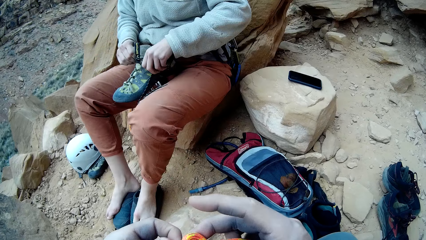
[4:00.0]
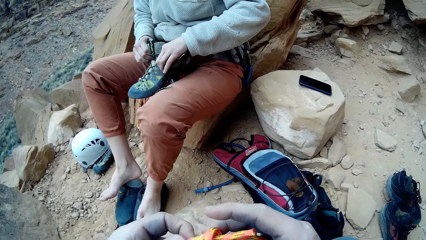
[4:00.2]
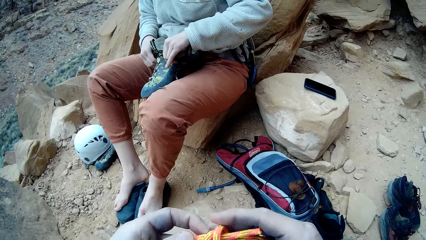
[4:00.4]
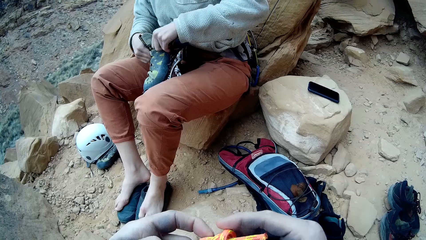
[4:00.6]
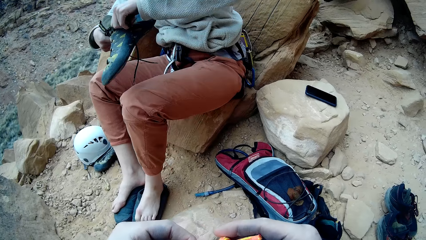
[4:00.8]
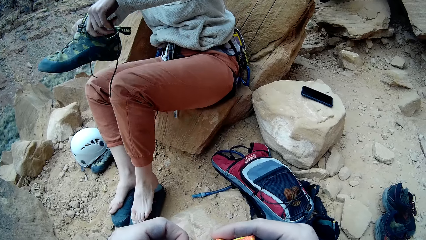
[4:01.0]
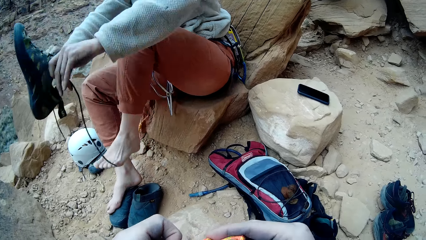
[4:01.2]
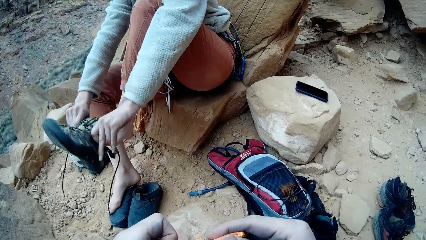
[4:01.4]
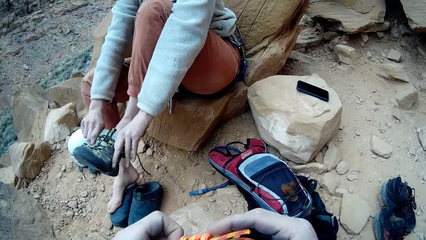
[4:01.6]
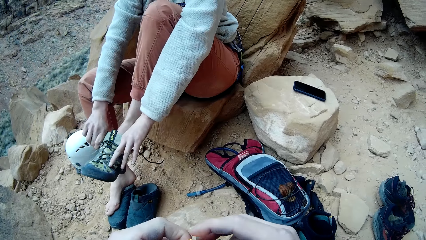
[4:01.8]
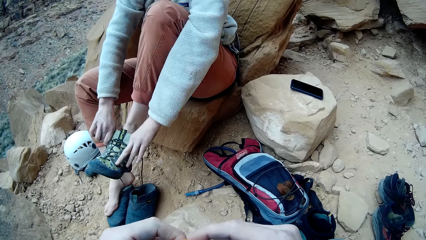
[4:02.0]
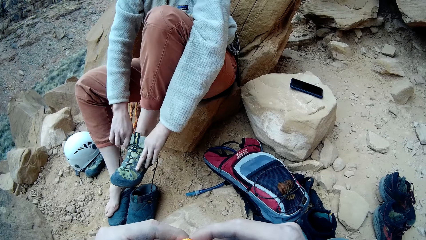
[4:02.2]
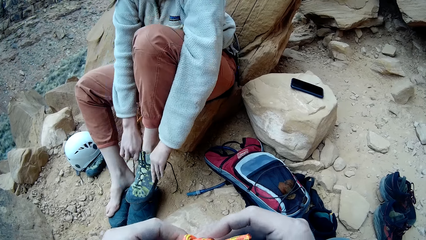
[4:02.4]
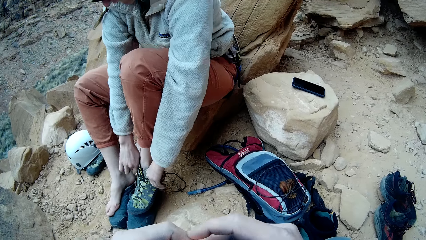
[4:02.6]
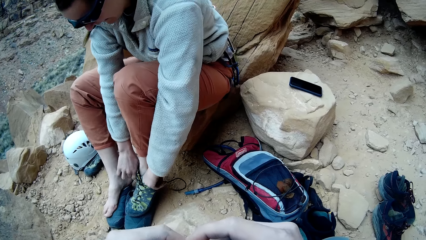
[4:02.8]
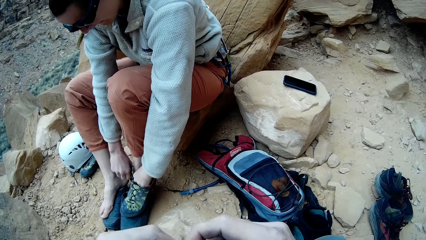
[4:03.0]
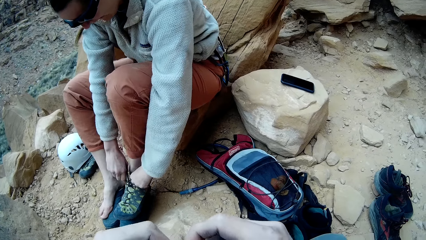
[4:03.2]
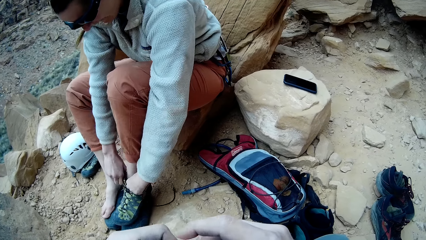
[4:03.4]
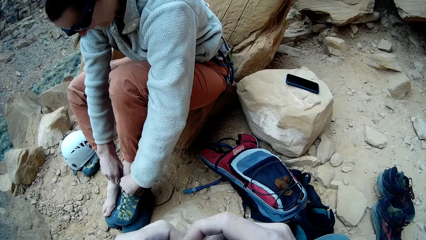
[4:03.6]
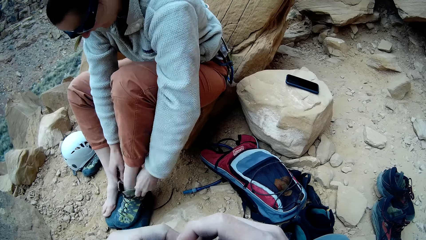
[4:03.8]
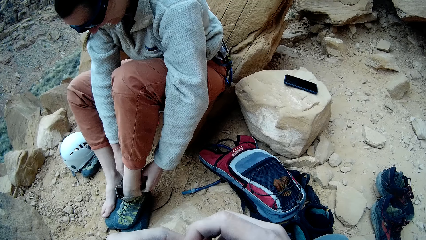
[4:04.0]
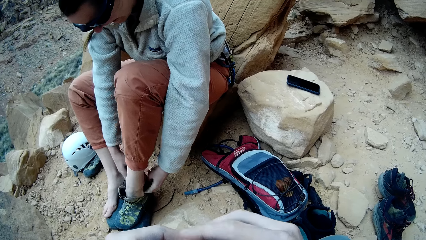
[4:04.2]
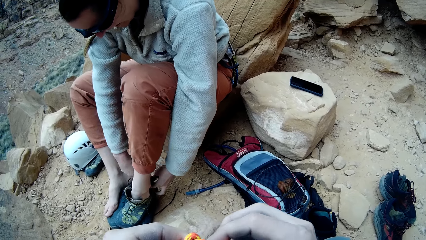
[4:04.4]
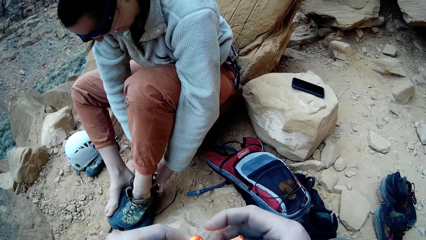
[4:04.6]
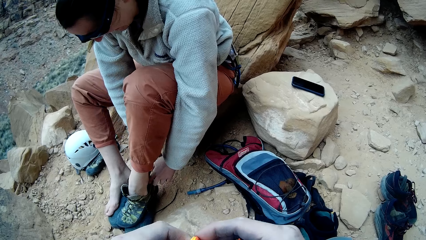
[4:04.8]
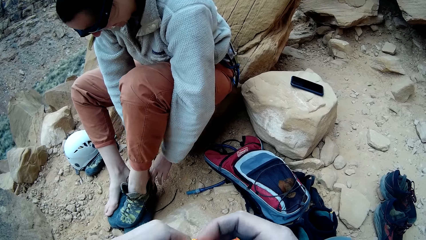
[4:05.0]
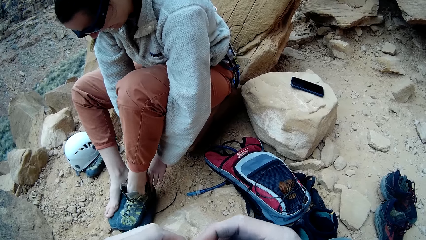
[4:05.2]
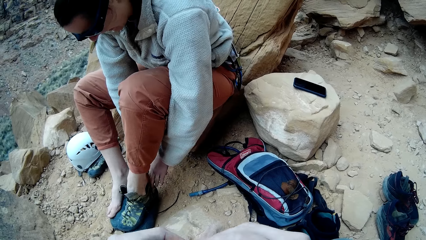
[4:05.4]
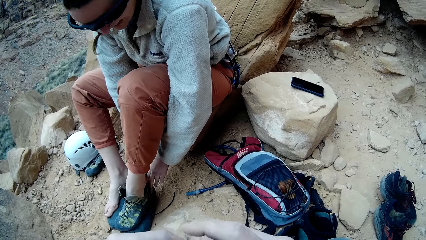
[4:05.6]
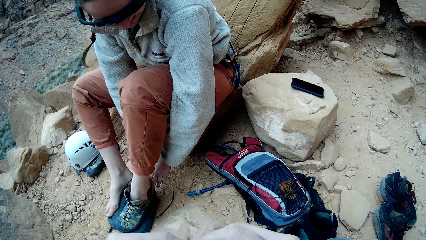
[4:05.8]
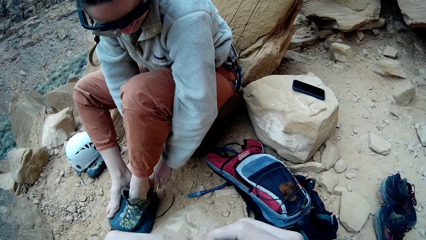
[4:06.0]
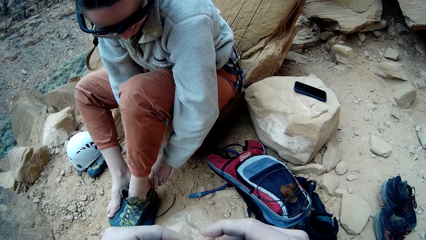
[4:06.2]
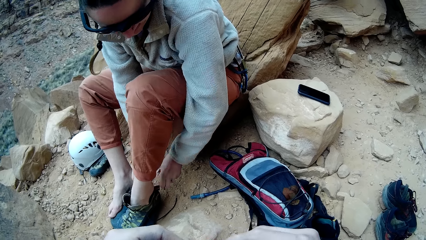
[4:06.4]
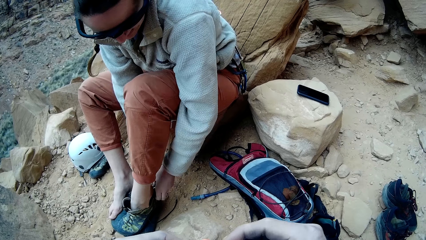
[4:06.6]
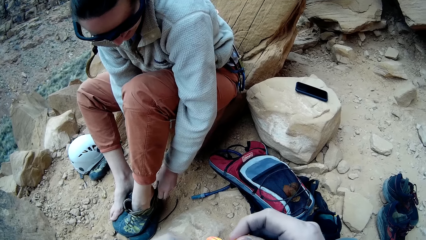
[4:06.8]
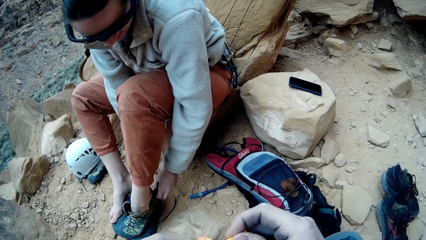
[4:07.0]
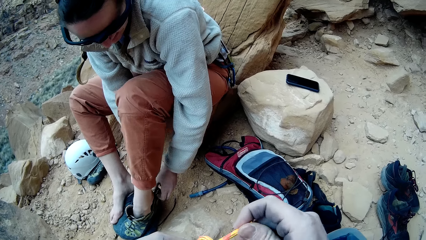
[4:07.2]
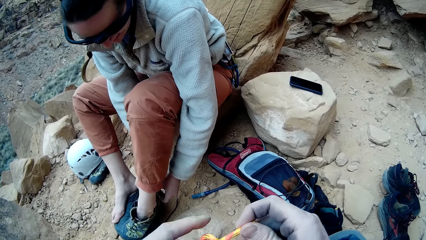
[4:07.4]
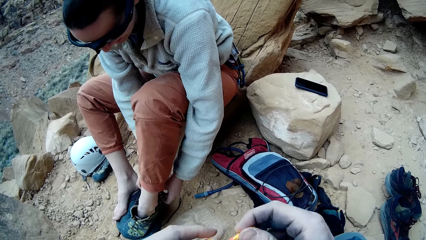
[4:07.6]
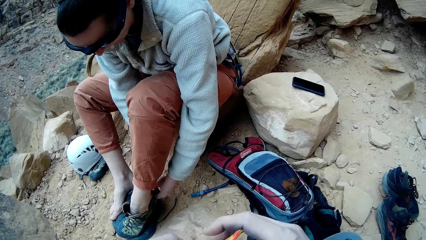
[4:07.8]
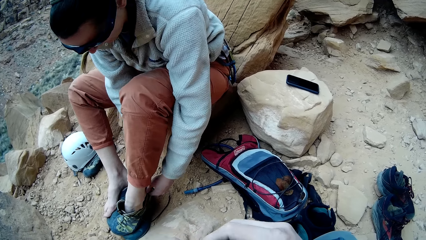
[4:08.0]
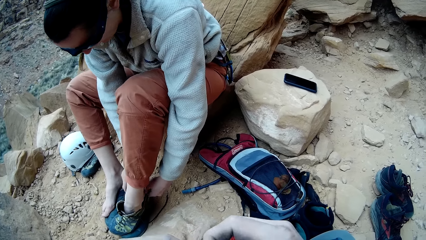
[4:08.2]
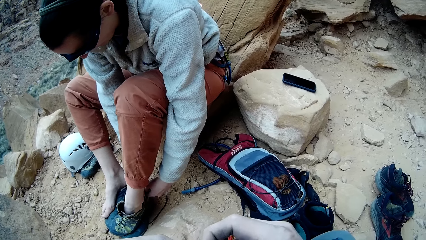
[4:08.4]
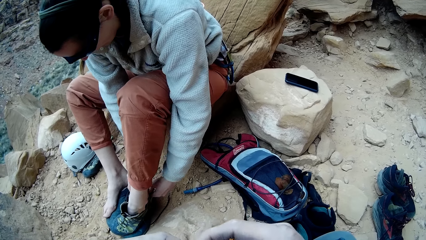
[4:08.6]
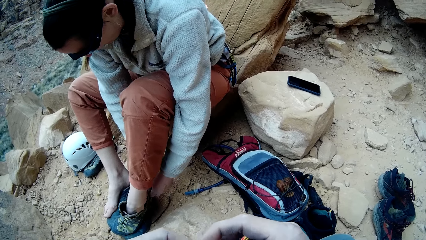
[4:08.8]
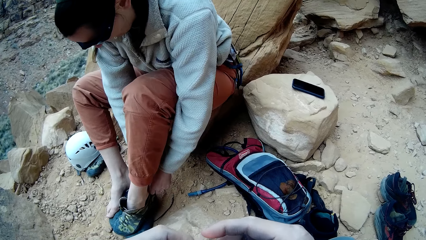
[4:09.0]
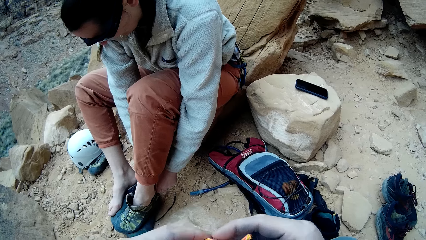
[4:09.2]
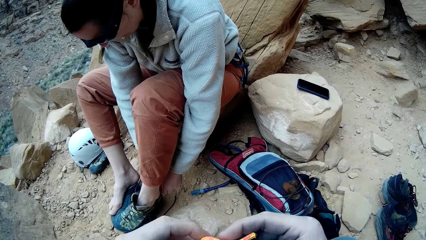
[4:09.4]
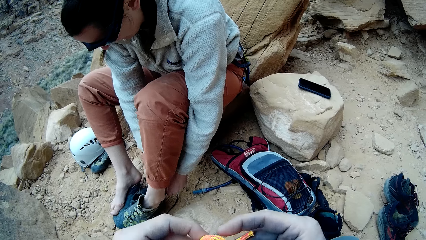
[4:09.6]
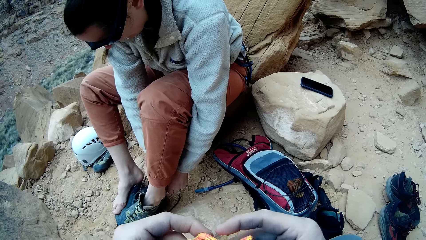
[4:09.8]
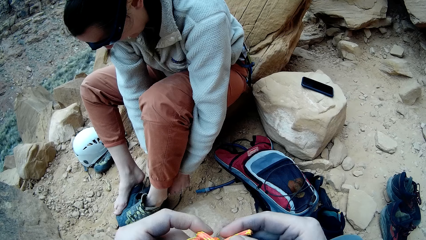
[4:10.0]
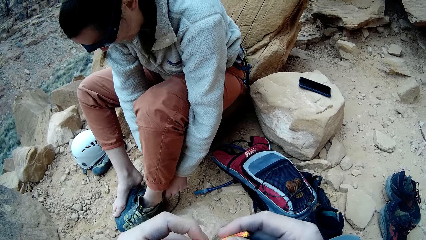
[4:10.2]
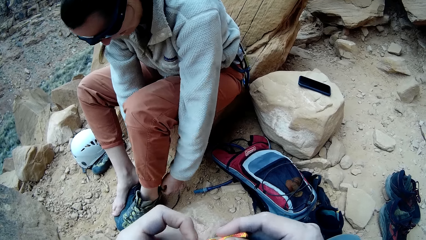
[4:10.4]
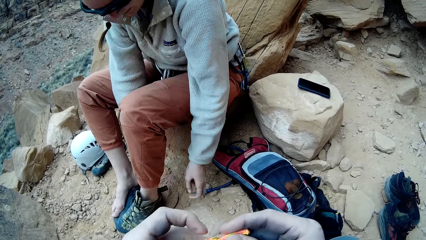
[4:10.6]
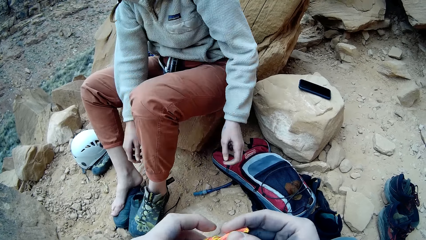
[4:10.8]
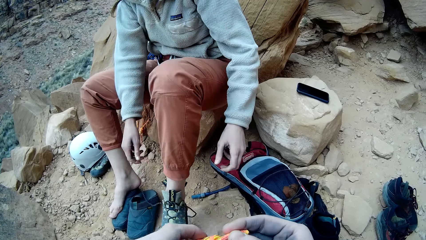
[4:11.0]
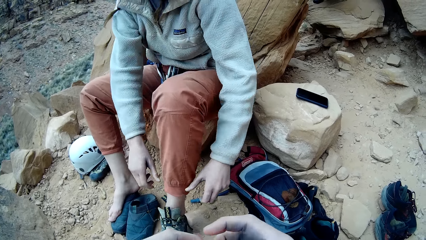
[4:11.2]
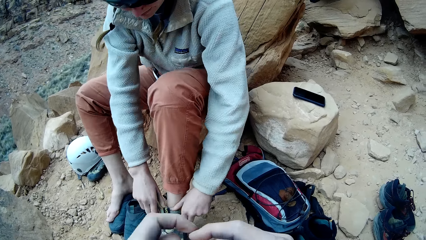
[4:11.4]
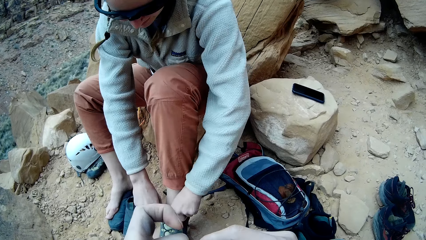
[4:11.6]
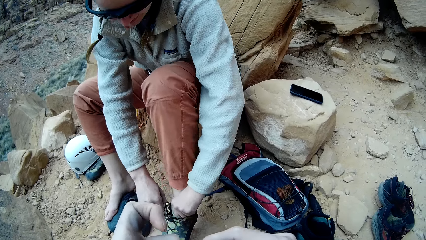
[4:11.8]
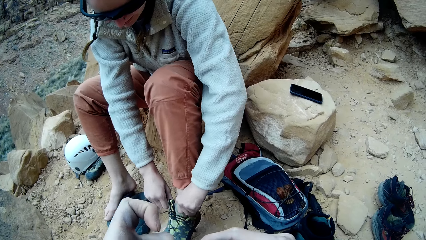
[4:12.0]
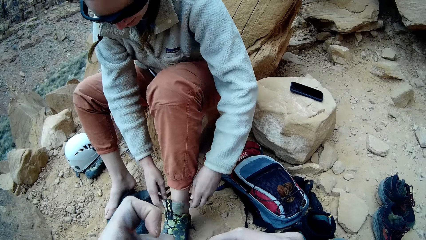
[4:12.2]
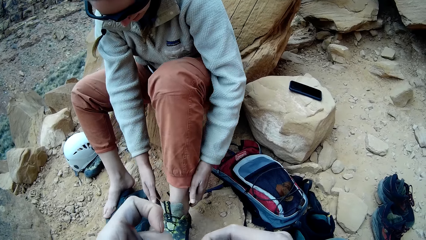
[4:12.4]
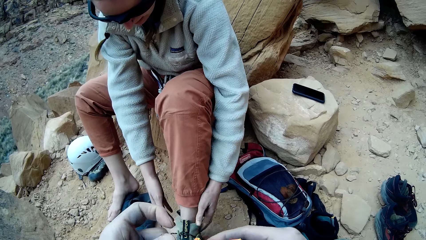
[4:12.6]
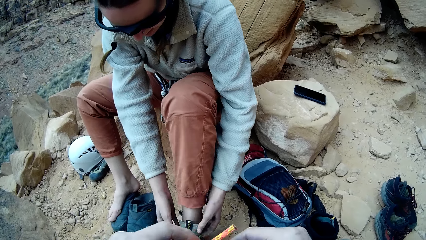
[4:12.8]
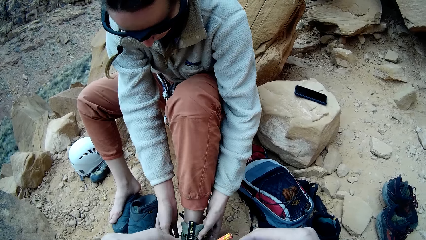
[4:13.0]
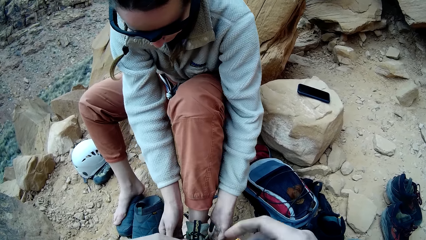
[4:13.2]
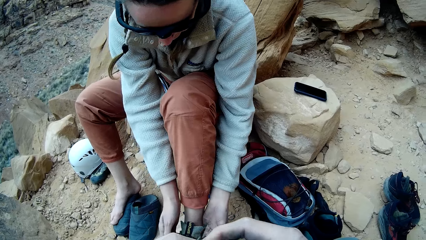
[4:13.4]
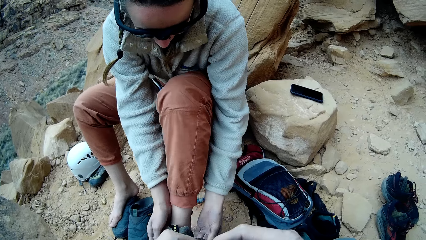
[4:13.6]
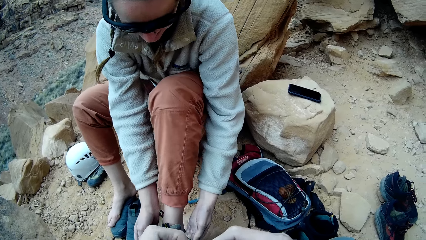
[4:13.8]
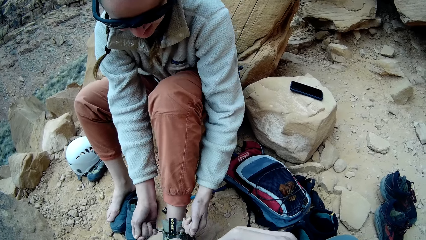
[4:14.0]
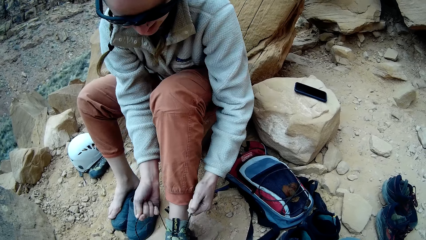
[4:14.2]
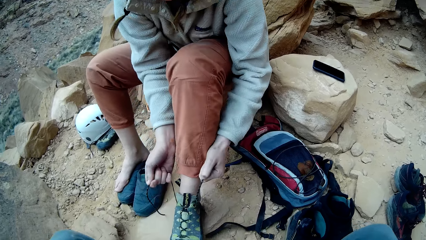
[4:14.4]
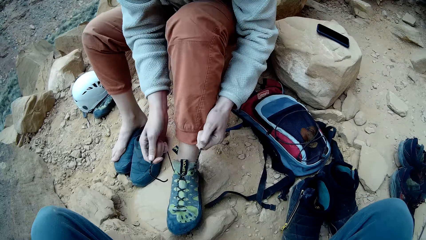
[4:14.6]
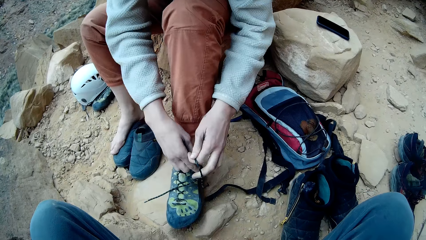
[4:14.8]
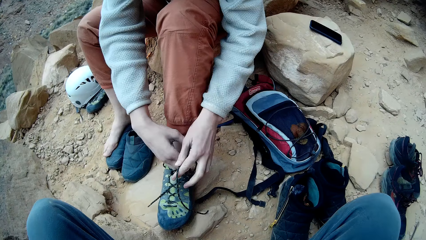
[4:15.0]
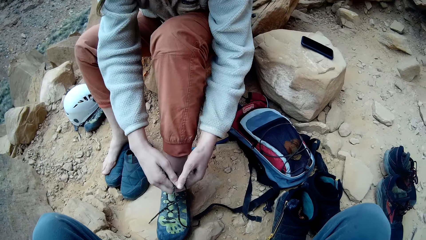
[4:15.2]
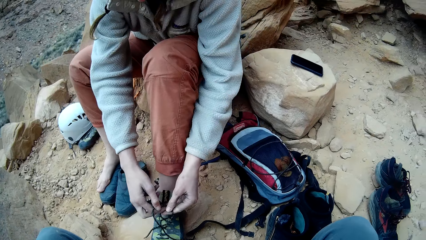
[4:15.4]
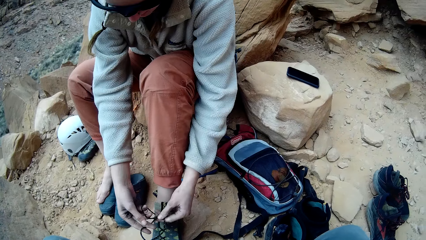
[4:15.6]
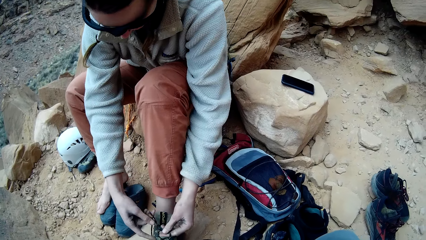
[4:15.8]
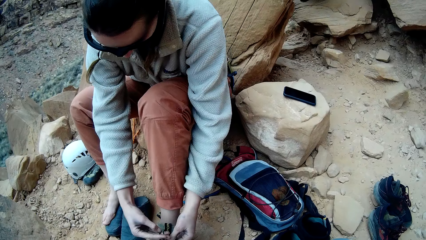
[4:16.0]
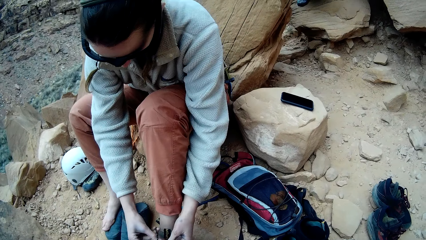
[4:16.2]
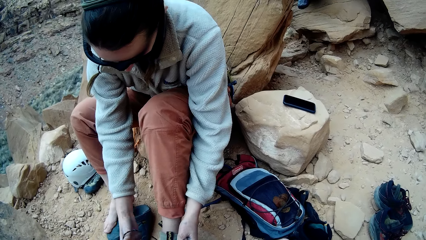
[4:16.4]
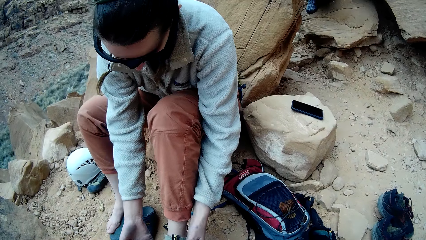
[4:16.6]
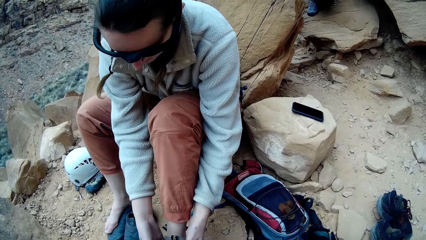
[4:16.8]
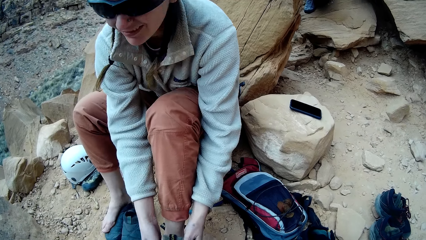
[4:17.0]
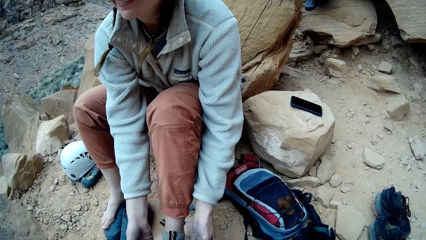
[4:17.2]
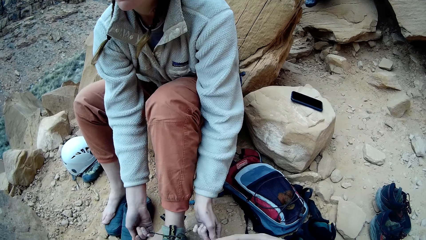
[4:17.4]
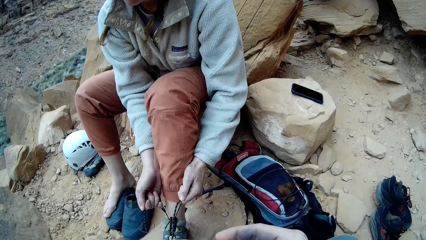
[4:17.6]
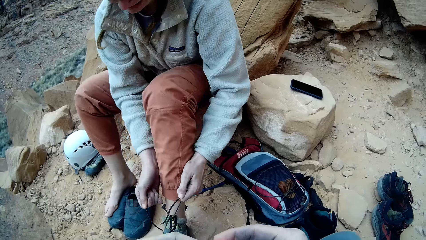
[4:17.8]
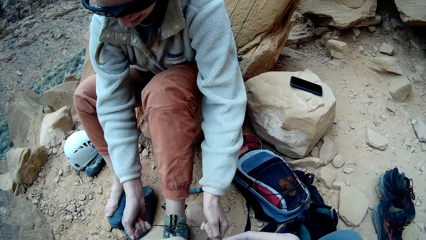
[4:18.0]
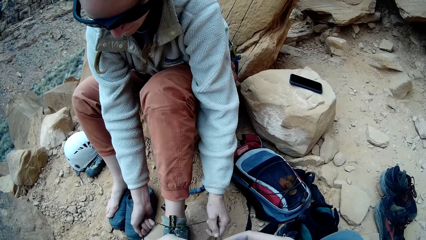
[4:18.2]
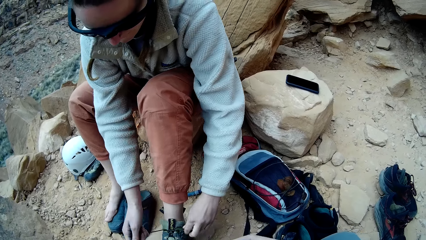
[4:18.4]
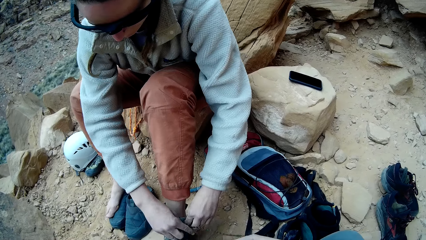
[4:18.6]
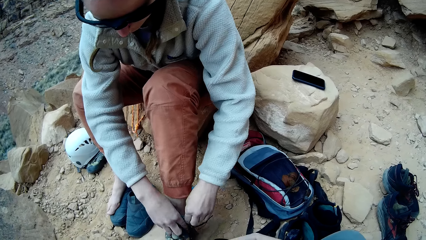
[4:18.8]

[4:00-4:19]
A lady wears her shoe. The lady adjusts the shoe with a hand. The lady adjusts the shoe with a hand again. The camera wearer looks around a mountain. The lady ties the shoe laces with a hand.
